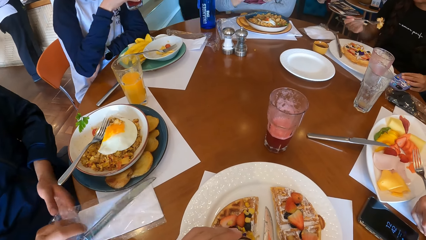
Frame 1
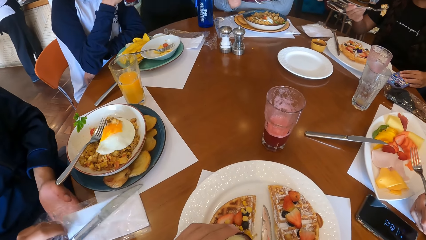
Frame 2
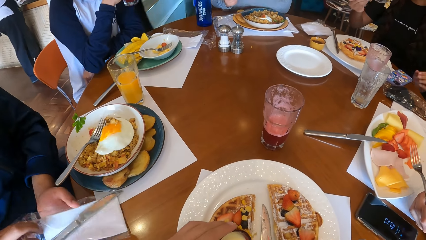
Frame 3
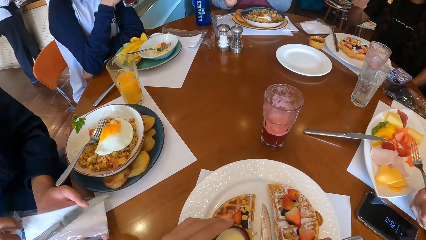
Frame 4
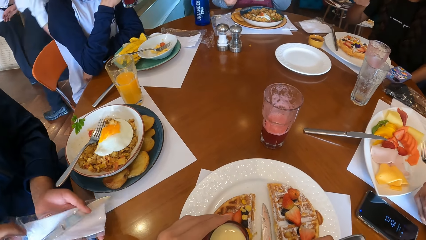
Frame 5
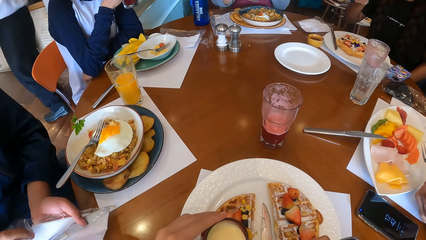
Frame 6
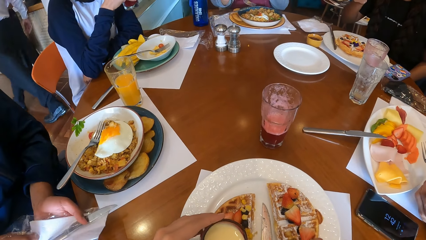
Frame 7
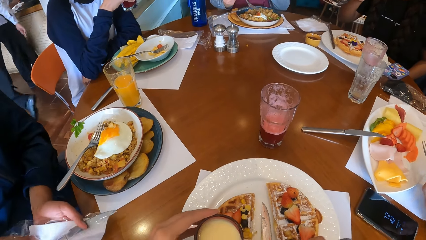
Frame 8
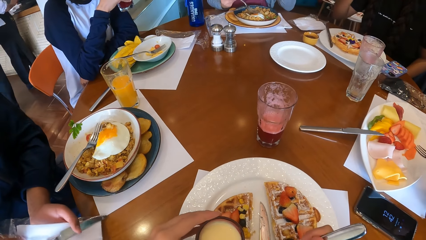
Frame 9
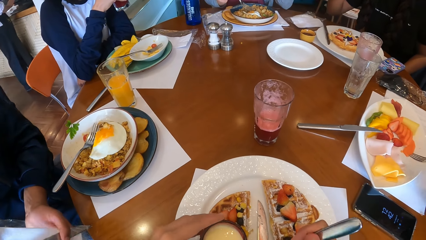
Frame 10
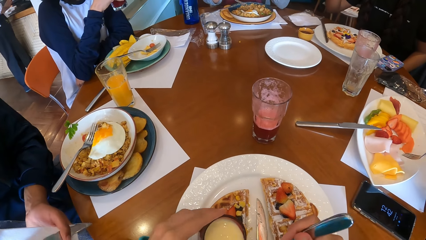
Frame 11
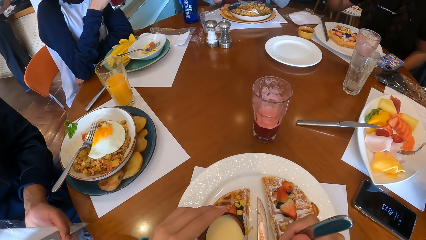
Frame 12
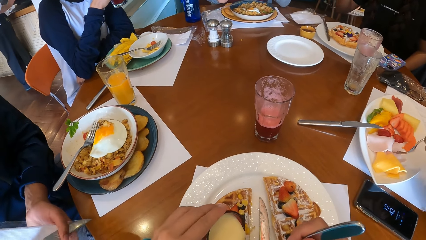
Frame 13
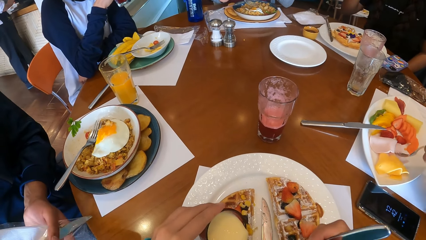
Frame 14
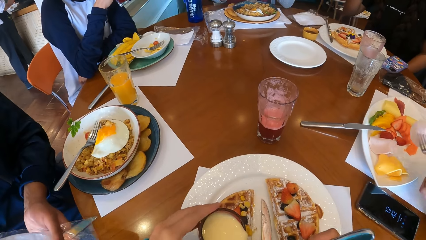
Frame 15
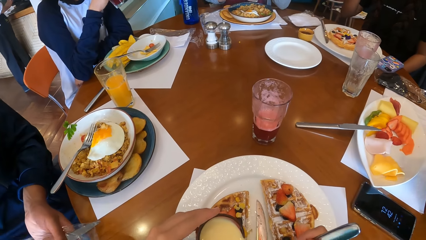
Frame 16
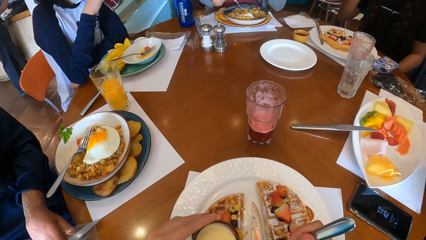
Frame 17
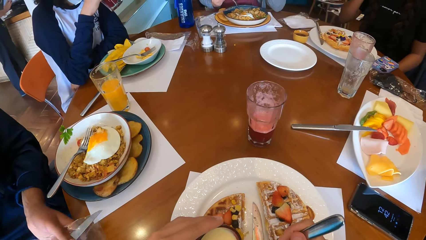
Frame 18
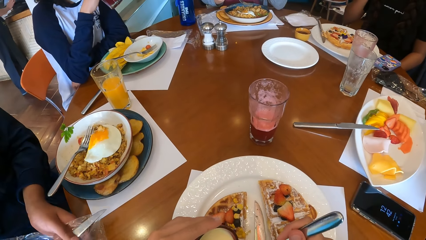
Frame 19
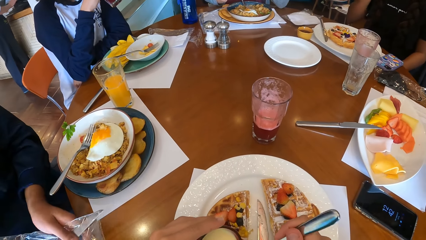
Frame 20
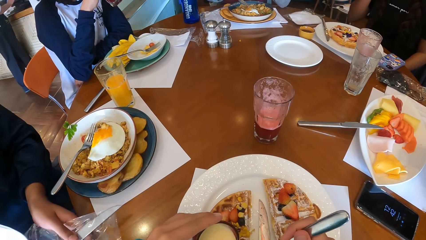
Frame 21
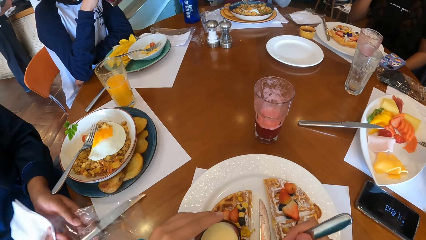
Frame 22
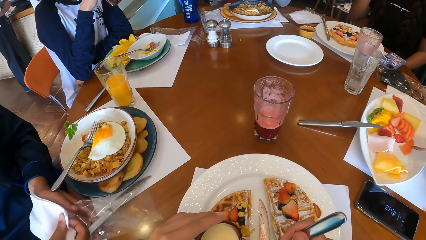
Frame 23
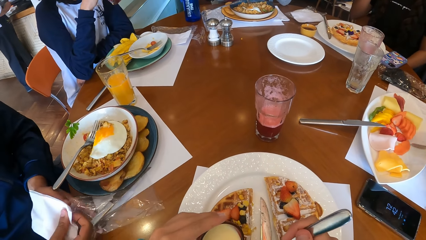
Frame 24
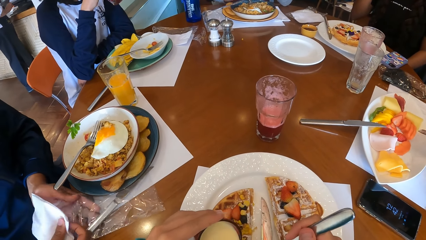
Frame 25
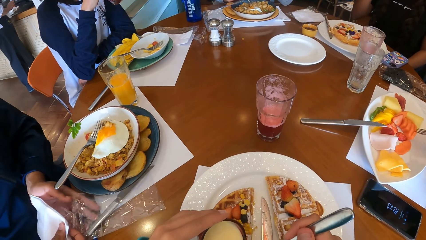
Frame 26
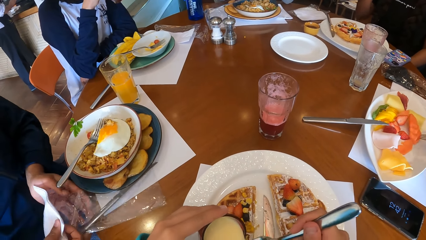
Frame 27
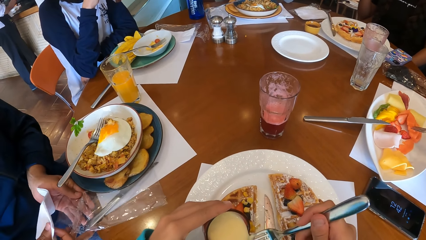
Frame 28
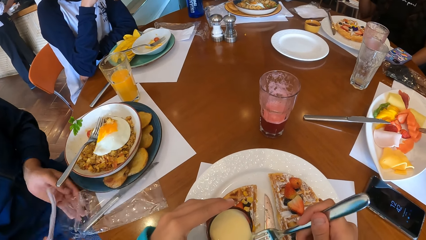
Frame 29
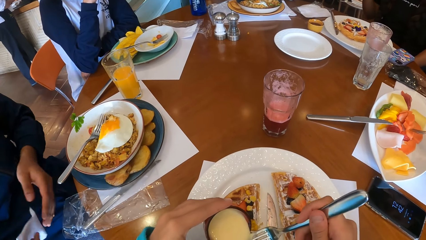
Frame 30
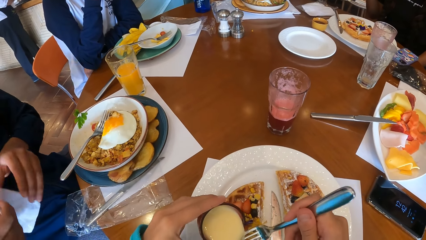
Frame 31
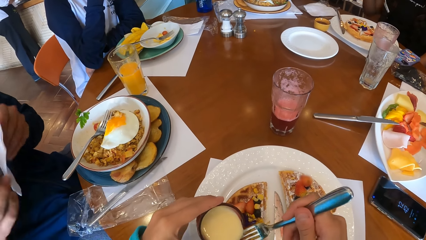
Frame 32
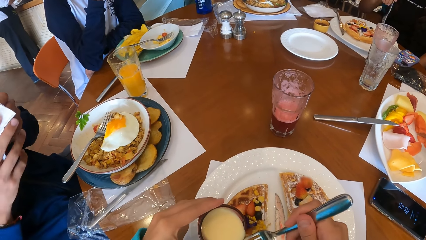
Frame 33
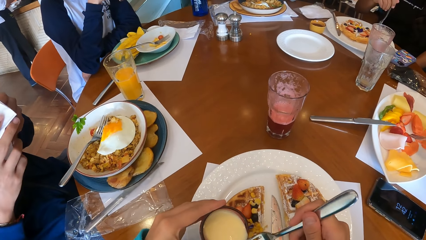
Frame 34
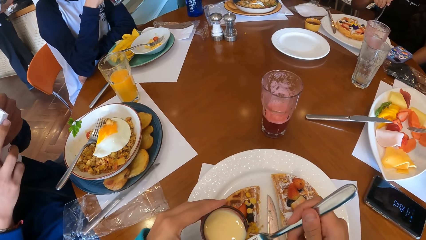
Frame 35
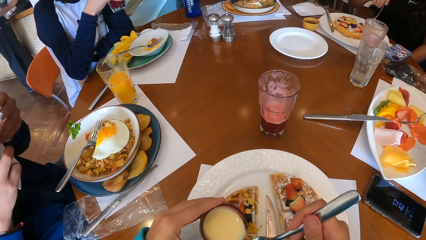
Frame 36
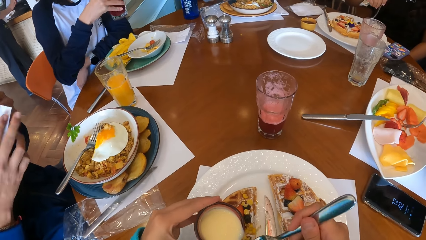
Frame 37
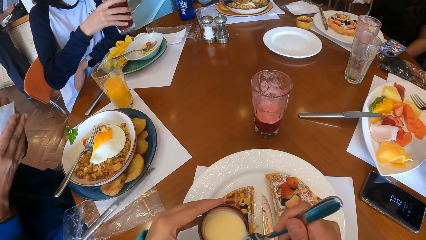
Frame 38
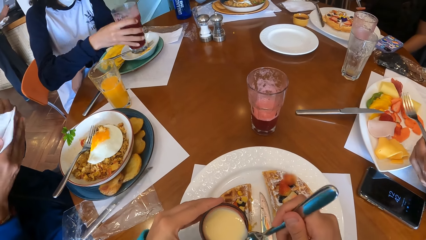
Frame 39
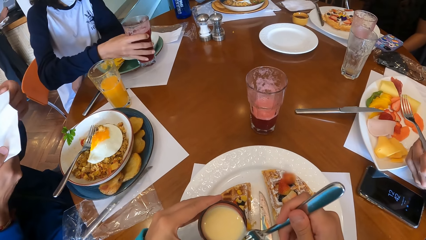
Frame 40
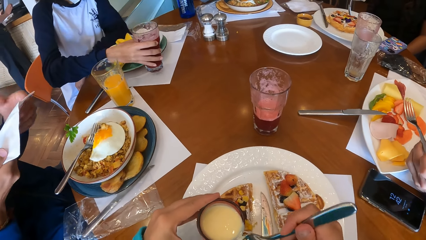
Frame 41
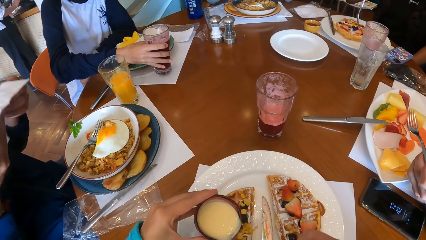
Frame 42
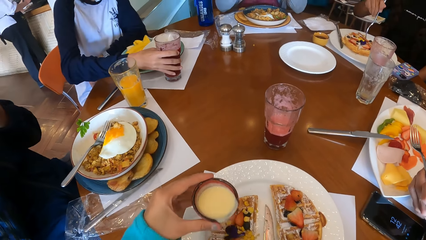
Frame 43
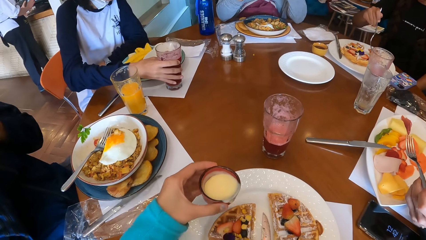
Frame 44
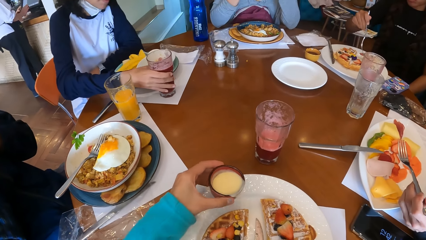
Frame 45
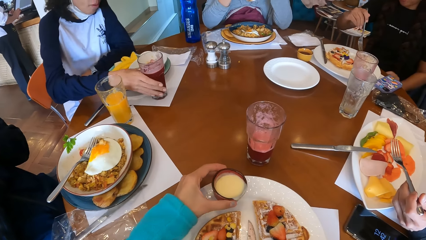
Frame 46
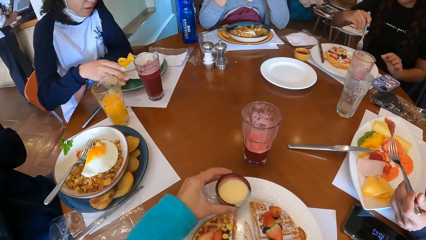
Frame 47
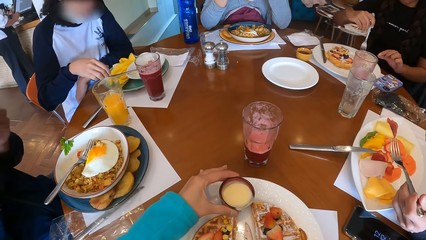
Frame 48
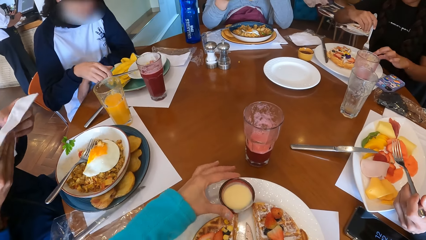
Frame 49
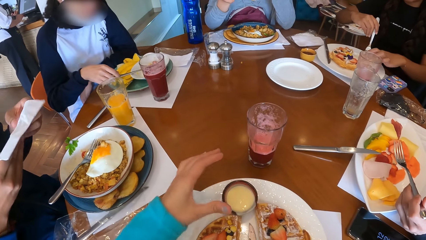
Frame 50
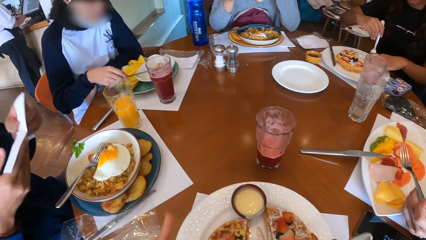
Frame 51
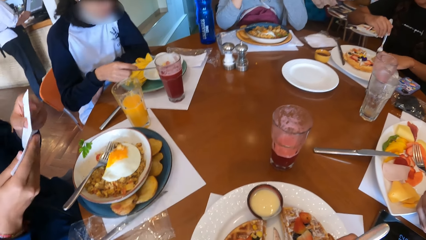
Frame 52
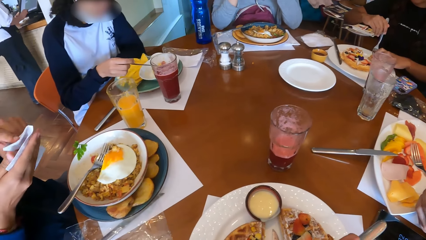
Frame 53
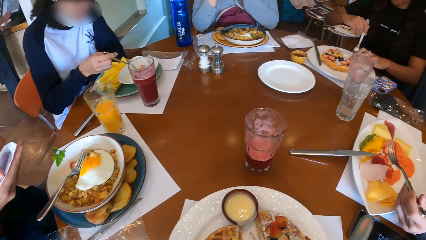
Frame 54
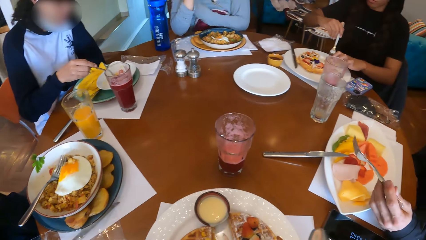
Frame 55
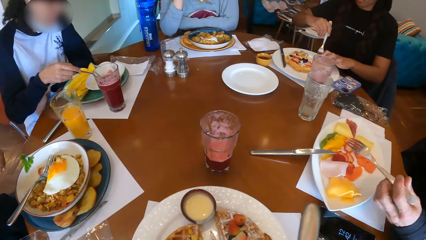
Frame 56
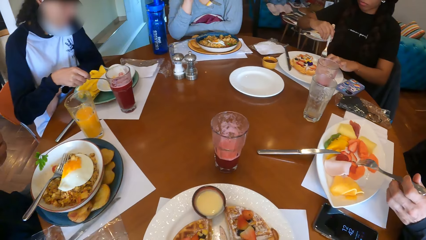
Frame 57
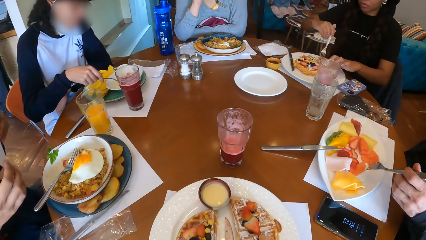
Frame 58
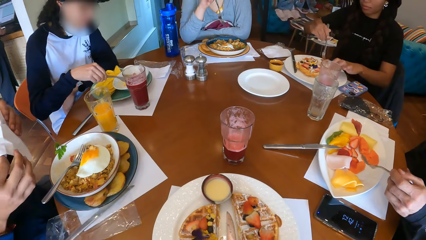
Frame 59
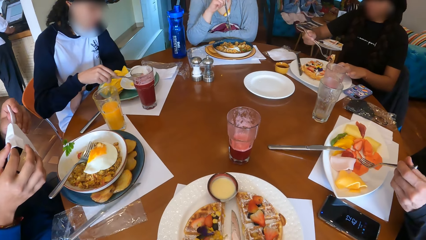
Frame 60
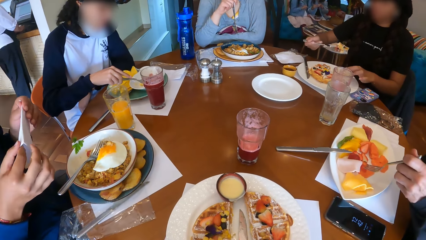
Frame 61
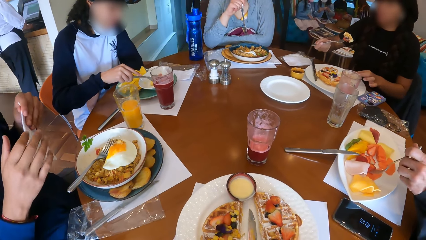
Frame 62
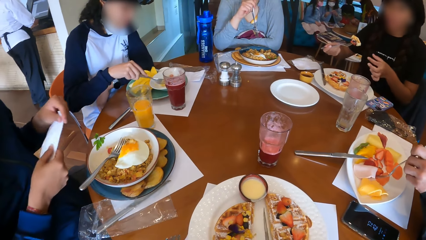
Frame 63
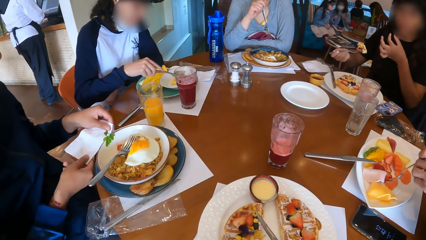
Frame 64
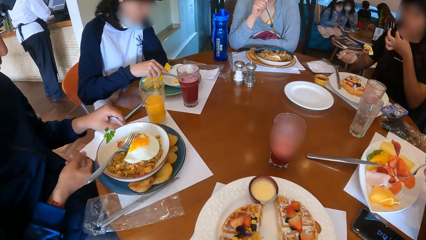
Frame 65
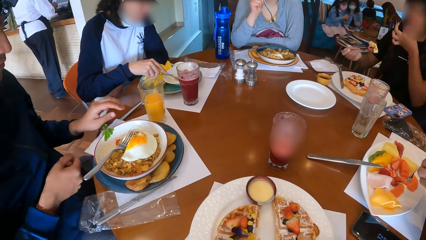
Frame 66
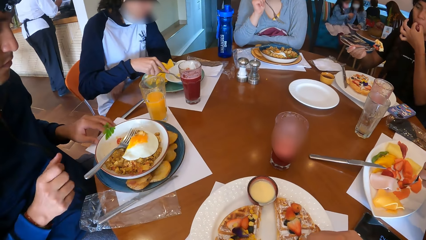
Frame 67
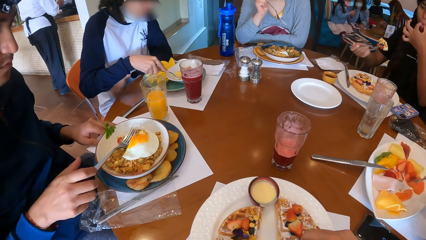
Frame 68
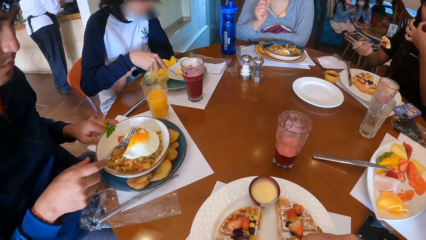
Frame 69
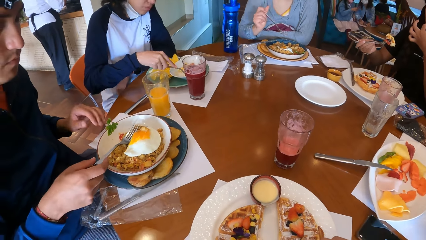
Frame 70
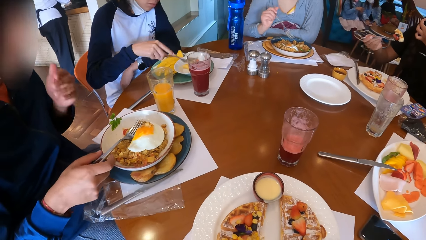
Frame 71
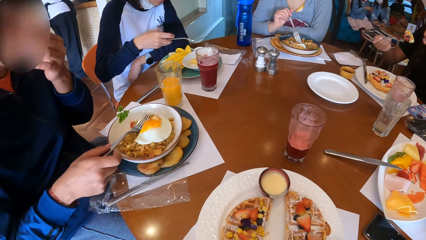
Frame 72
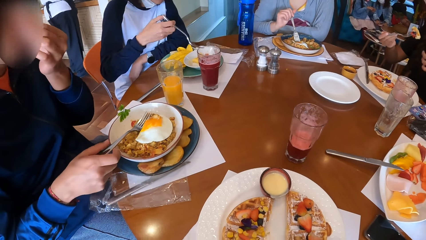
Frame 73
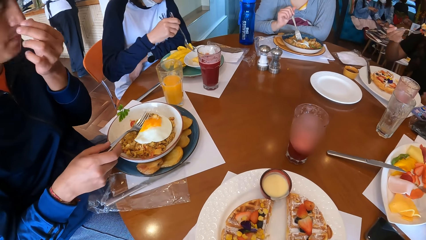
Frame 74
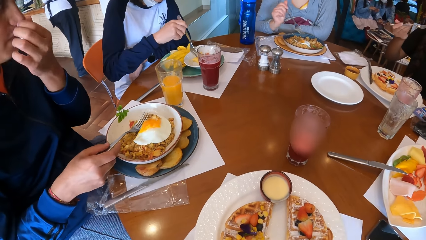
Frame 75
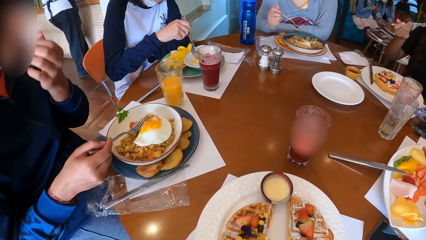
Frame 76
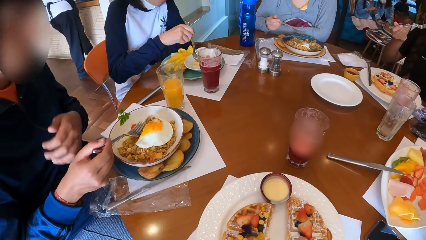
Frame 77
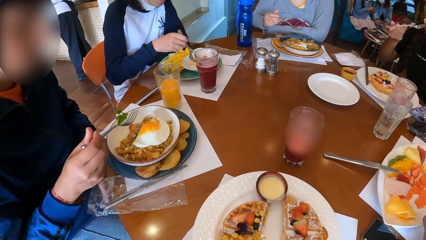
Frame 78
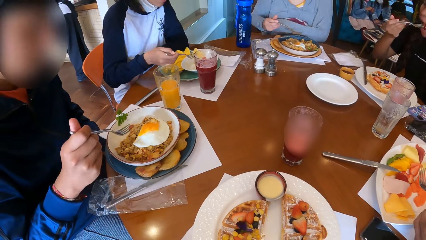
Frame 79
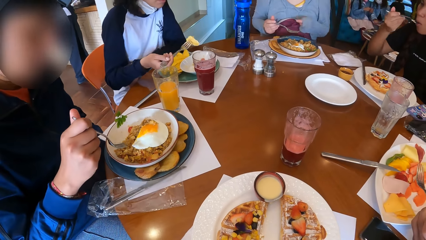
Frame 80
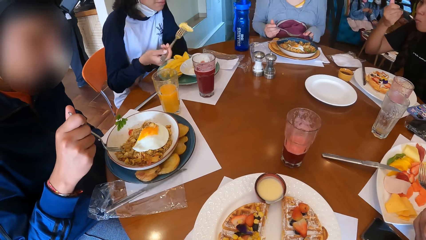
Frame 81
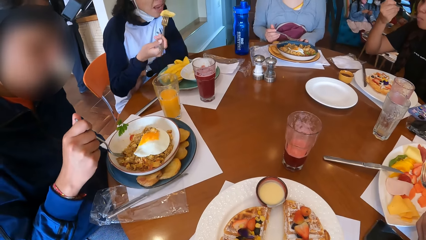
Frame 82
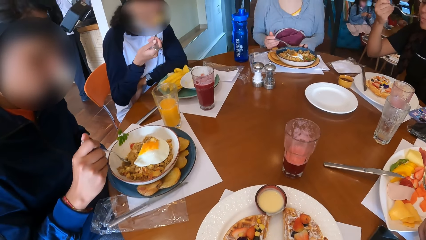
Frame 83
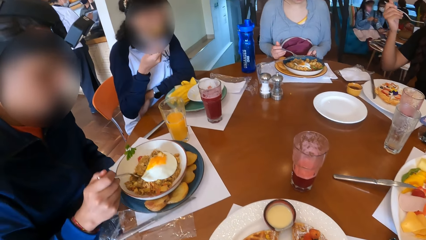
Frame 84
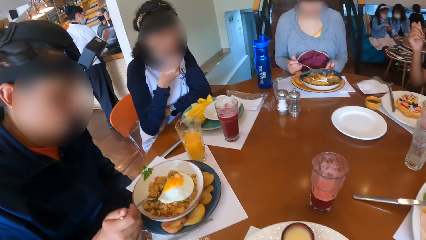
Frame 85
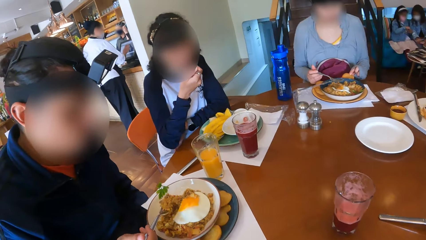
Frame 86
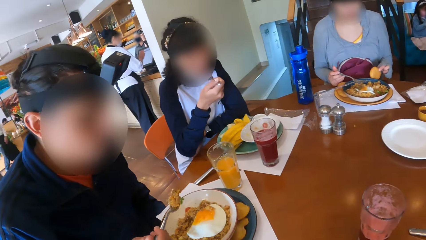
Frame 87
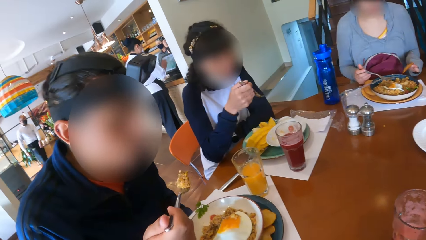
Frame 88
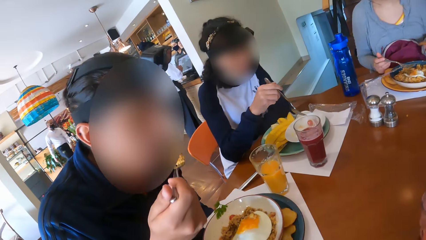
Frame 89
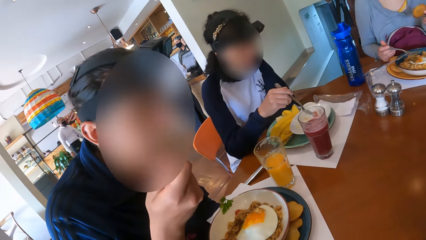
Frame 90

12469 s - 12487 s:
The second man picks up the cutlery pack from the table with his right hand. The second woman eats the waffle from the fork in her right hand. The second man places his left hand on the cutlery pack in his right hand and removes a serviette from the cutlery pack with his right hand. The camera wearer pours the cup of cream on the table with the fork in her right hand. The first man picks up the piece of meat from the plate with the fork in his left hand. The first woman drinks the cup of juice in her right hand. The second man places the cutlery pack on the table with both hands. The first man moves strawberries in the plate with the fork in his left hand. The third woman picks up the fork full of porridge from the plate with her right hand. The second woman picks up a strawberry from the plate with the fork in her right hand. The second man unfolds the serviette with both hands. The first woman places the cup of juice on the table with her right hand. The second woman picks up a piece of waffle from the plate with her right hand. The second man wipes his mouth with the serviette in his hands. The camera wearer places the cup of cream in her left hand on the plate. The second woman places her left hand on the plate. The first woman picks up the fork from the plate with her right hand. The second man folds the serviette with both hands. The first woman cuts a pawpaw in the plate with the fork in her right hand. The camera wearer picks up the knife from the plate on the table with her right hand. The second man places the serviette on the table with both hands. The second woman places her left hand in her mouth. The first man picks up the strawberry from the plate with the fork in his left hand. The second man picks up the fork from the plate with his right hand and touches his face with his left hand. The second woman eats the waffle from the fork in her right hand. The first woman picks up a pawpaw from the plate with the fork in her right hand. The third woman picks up a cookie from a plate on the table with her left hand. The first woman eats the pawpaw on the fork in her right hand. The second man picks up a fork full of porridge from the plate with his right hand and eats the porridge from the fork in his right hand.
